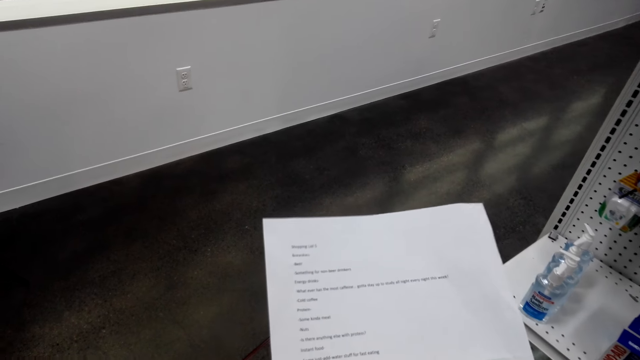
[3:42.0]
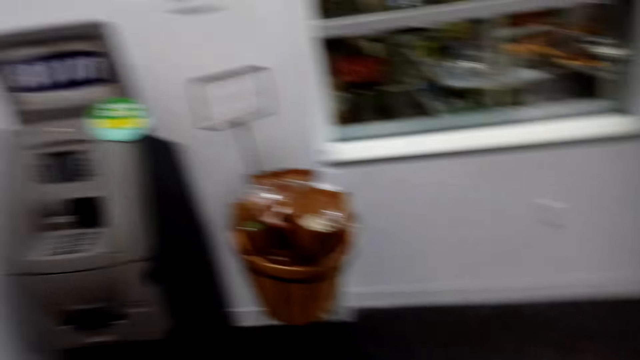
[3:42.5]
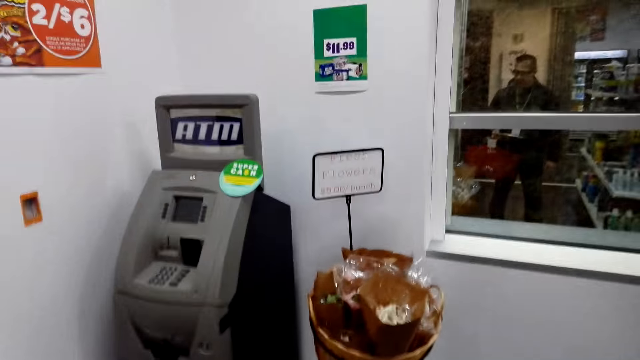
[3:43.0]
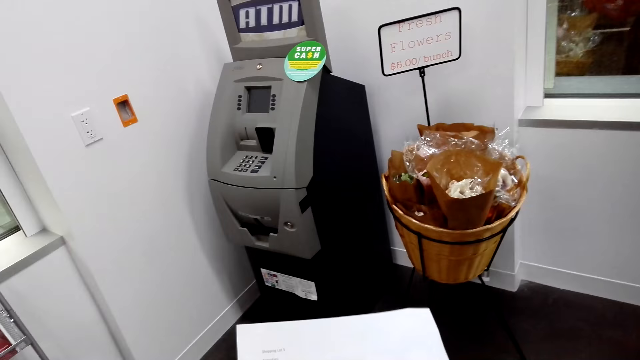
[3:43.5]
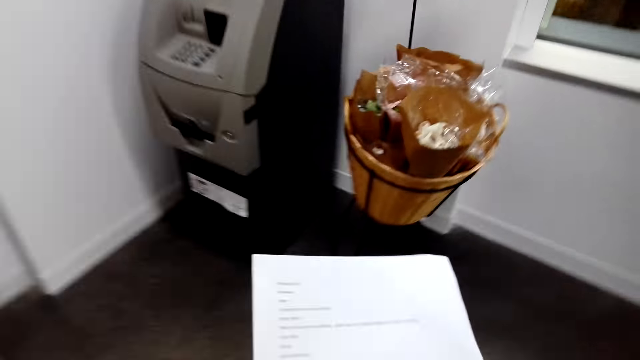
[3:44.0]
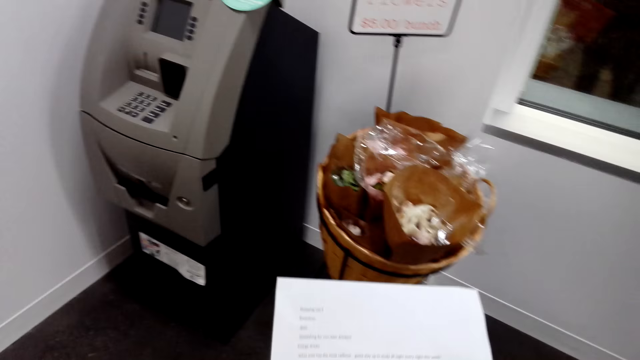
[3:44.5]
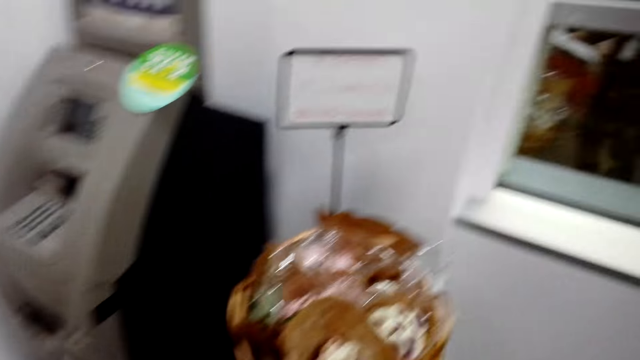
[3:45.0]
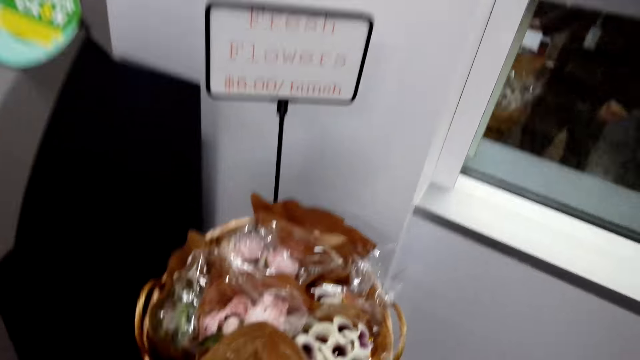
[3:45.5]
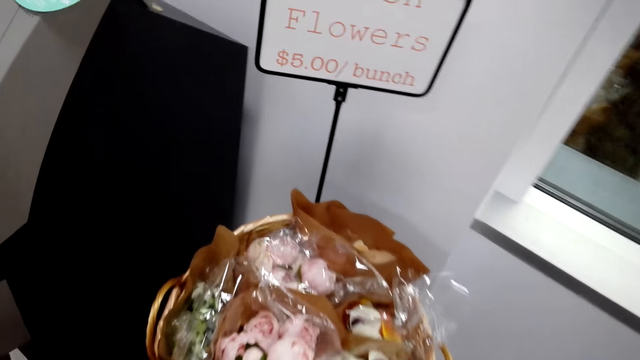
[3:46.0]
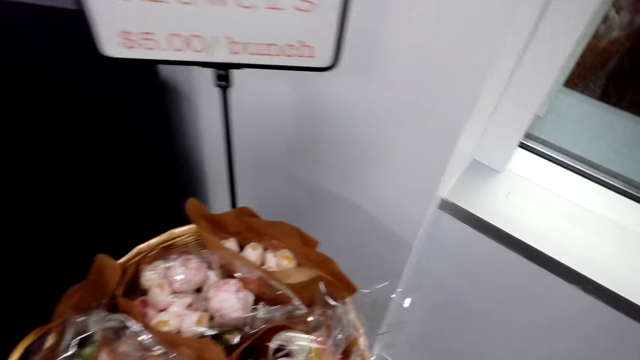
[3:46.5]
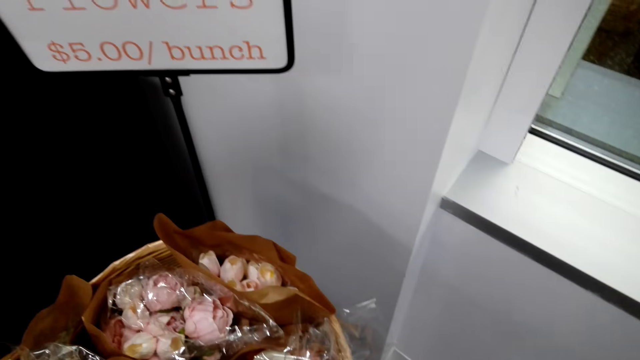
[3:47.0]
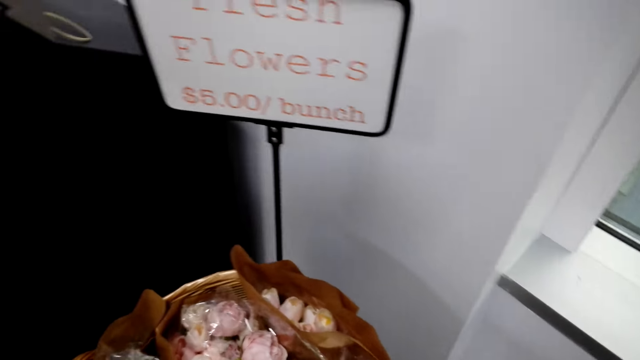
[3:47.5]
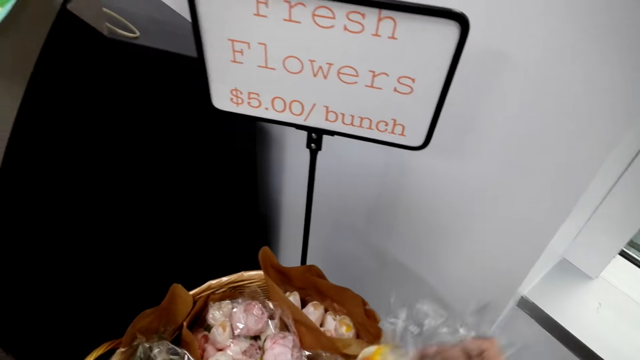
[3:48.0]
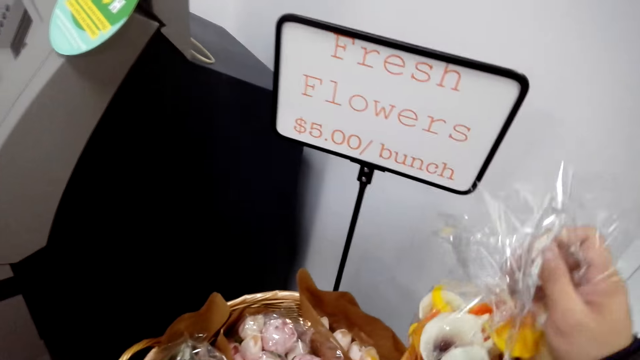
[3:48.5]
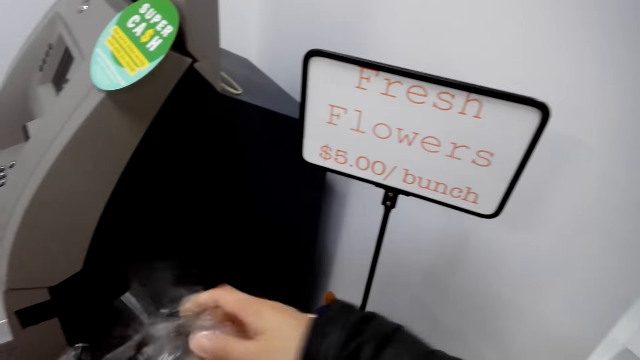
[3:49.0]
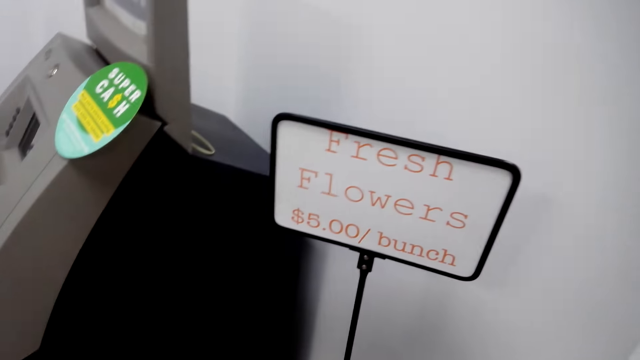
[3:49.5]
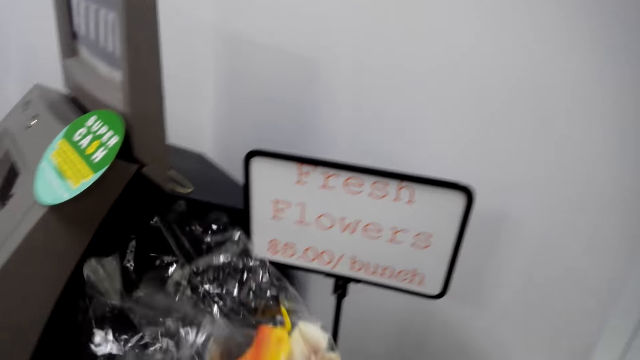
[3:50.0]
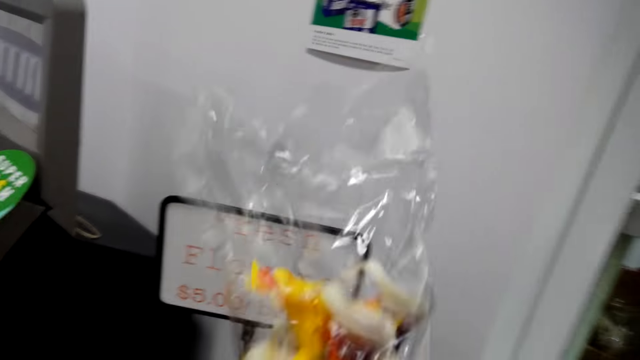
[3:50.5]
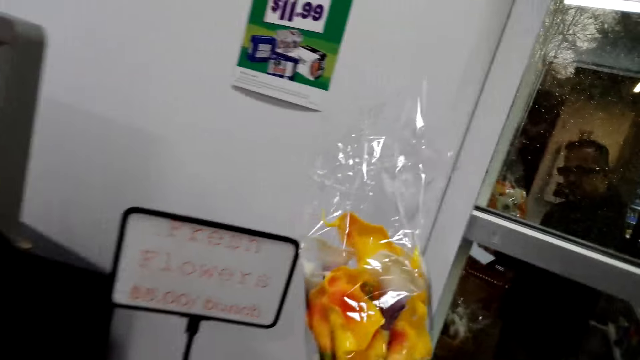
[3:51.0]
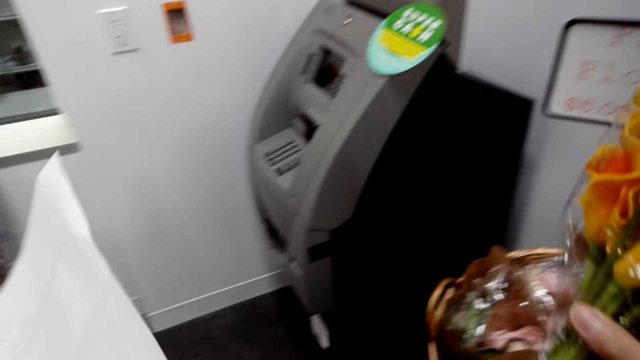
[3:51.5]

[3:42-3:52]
The camera wearer grabs a bunch of flowers.

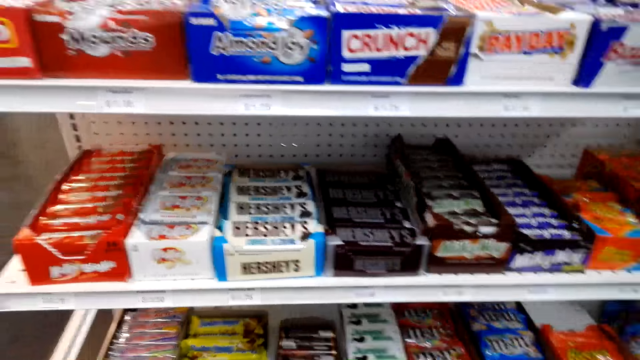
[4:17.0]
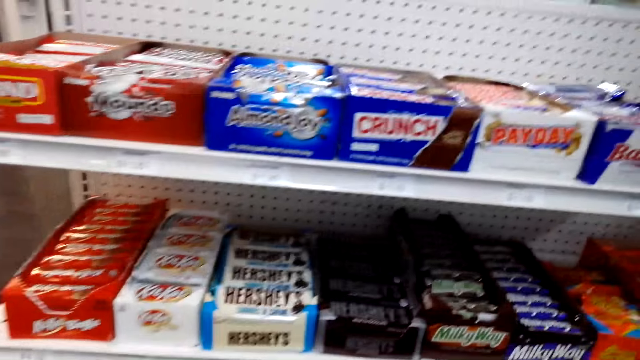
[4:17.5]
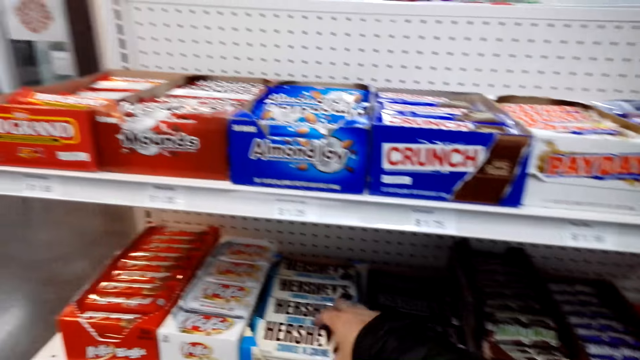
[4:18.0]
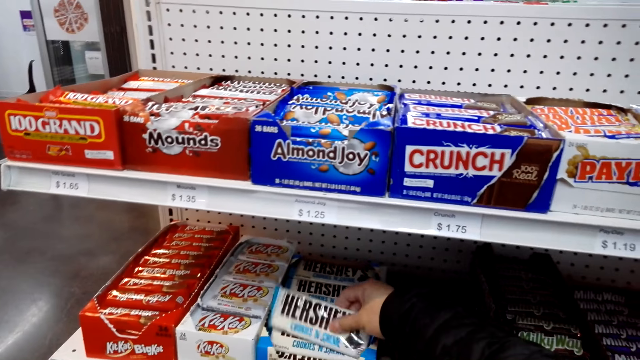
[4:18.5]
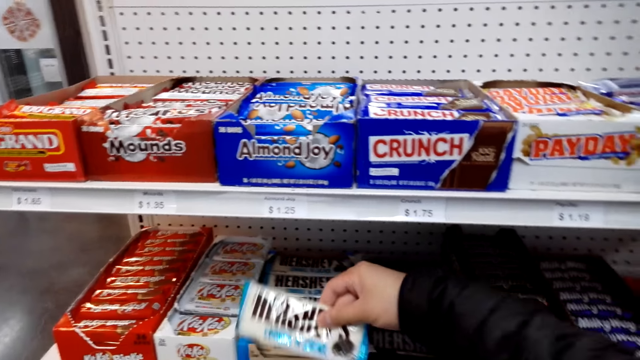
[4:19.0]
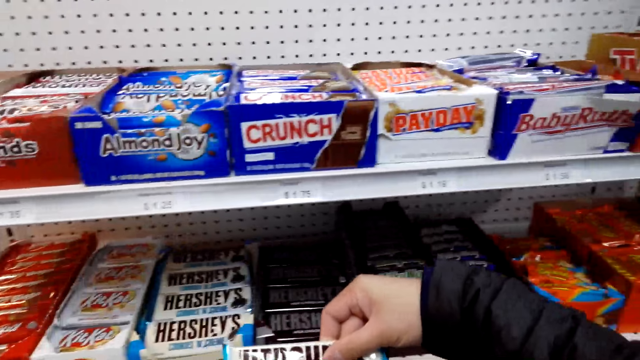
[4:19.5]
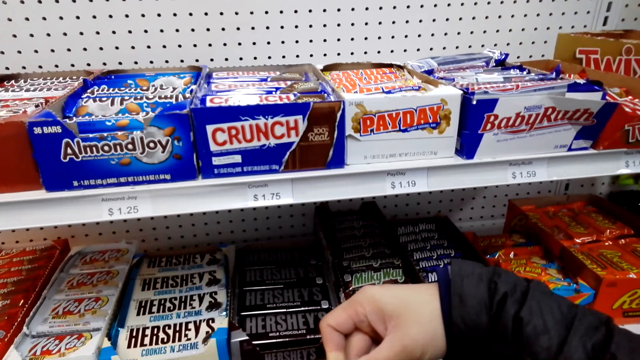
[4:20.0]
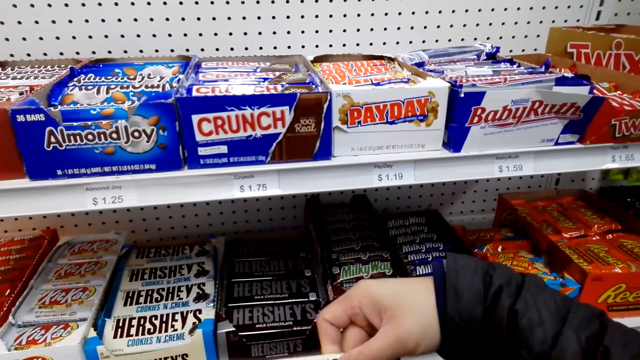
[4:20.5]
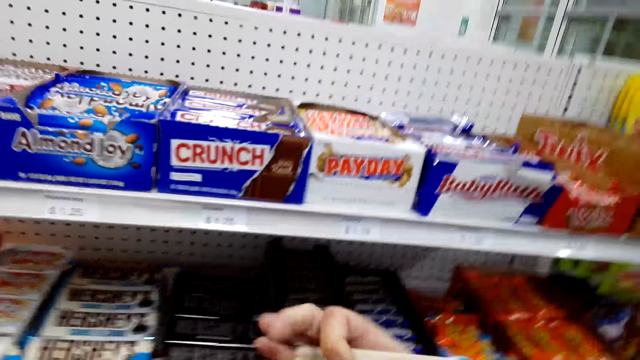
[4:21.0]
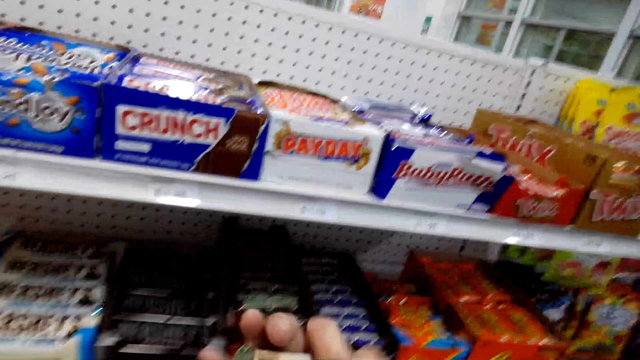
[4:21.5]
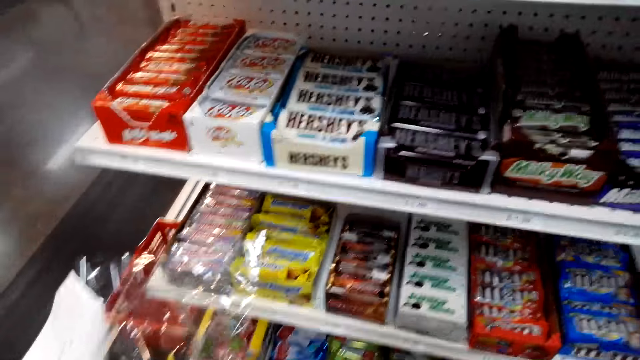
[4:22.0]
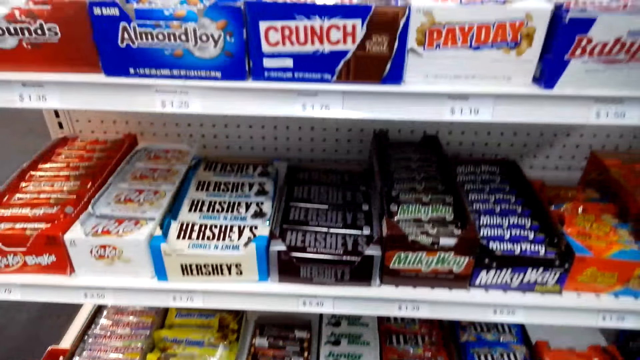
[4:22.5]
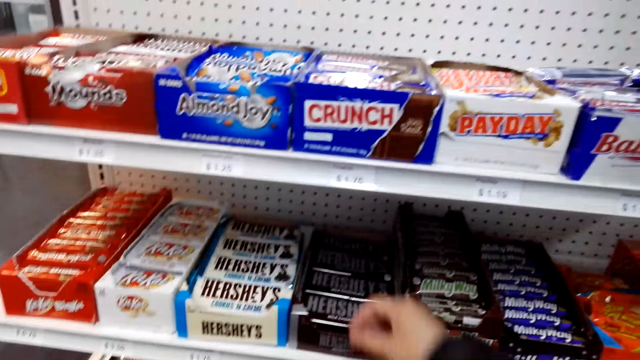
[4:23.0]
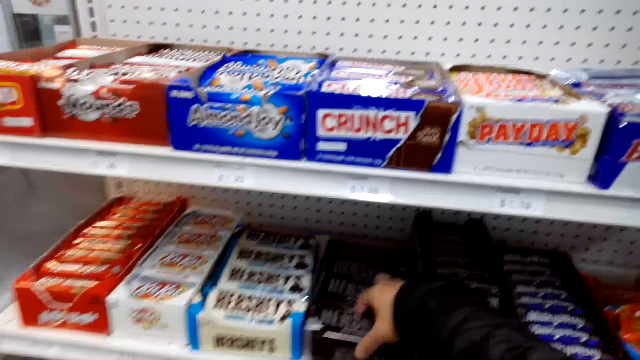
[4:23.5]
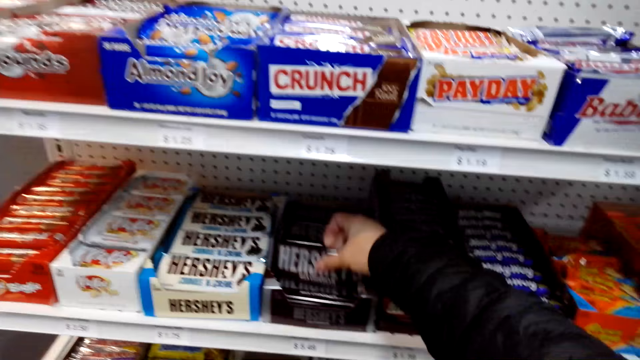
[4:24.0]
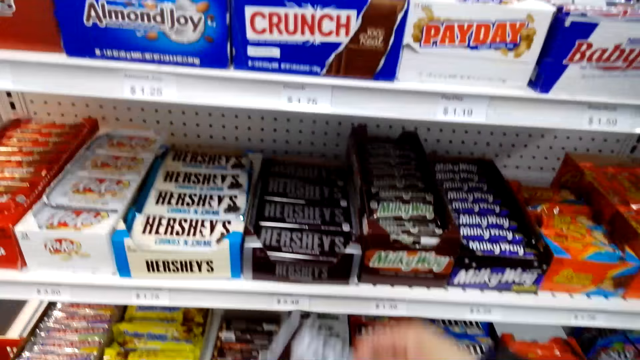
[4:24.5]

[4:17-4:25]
The camera wearer grabs chocolate bars.

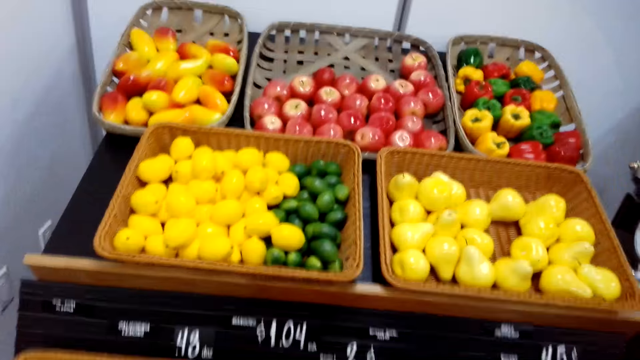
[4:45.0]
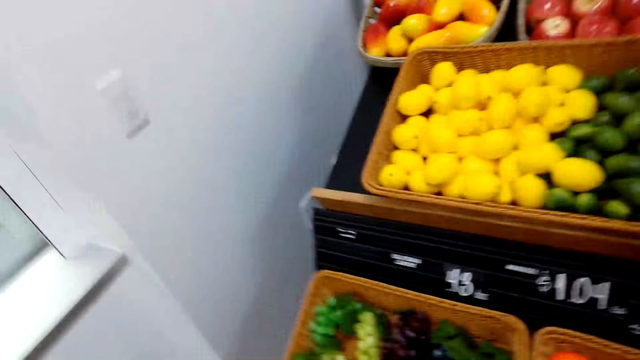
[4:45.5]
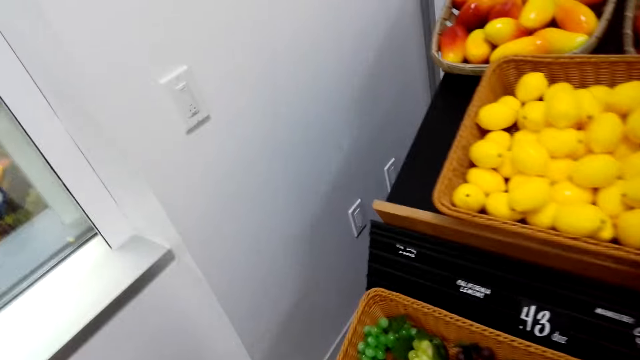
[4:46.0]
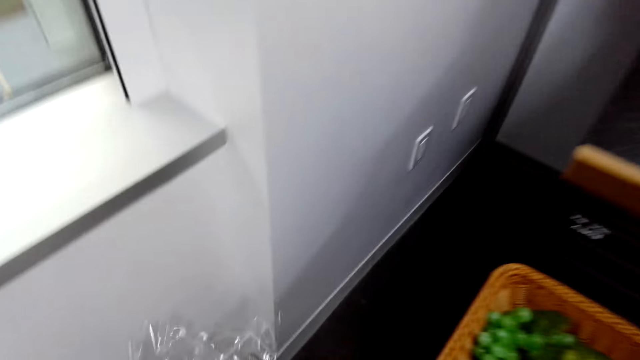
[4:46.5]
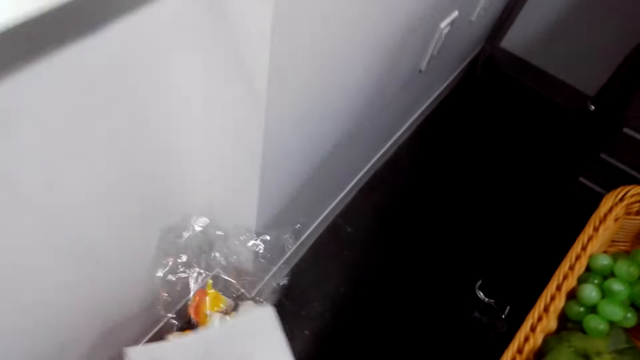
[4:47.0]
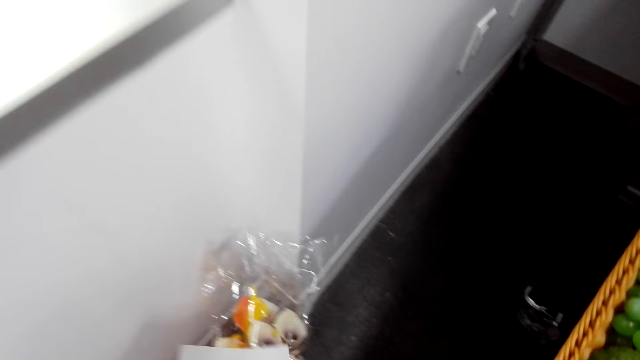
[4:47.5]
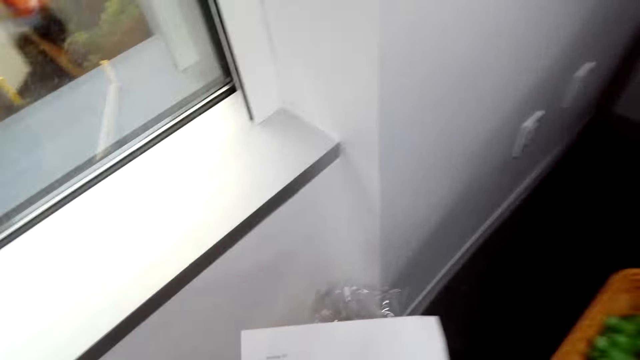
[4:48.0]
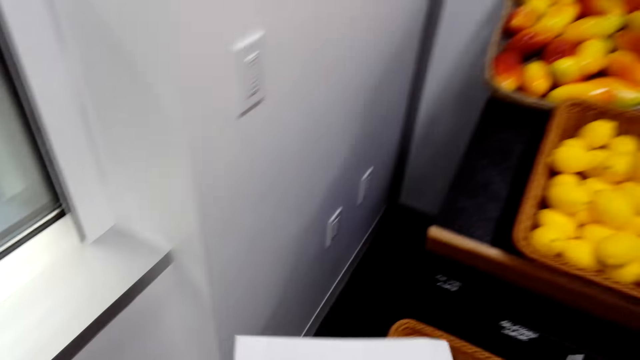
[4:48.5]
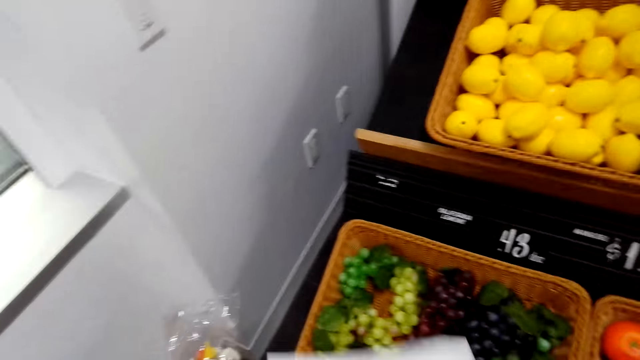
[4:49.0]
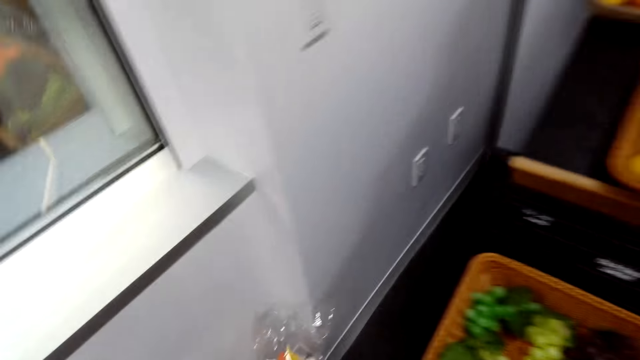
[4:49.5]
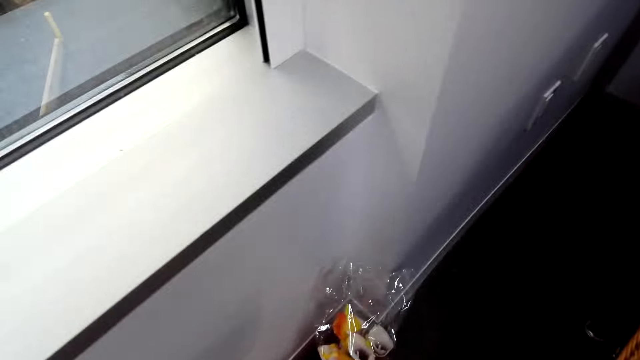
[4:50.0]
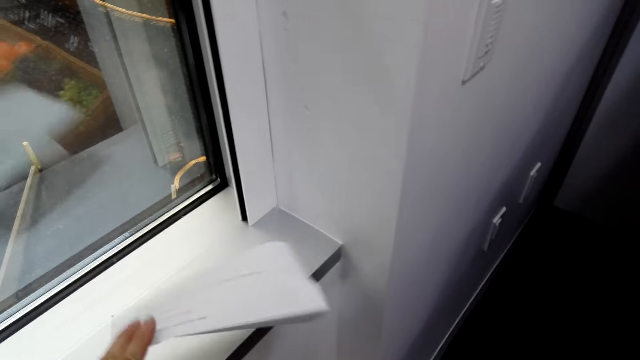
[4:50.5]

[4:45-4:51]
The camera wearer puts the flowers.
